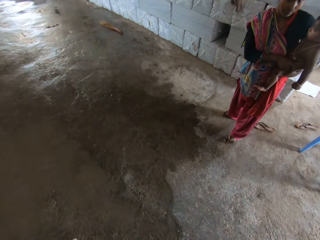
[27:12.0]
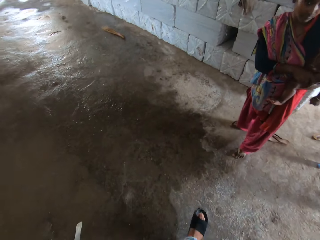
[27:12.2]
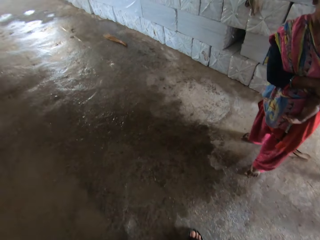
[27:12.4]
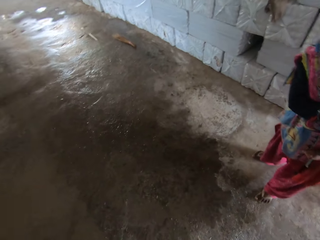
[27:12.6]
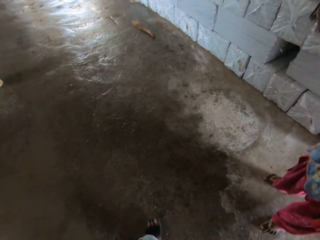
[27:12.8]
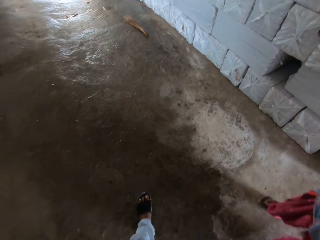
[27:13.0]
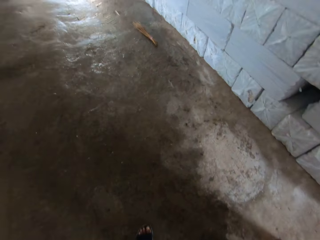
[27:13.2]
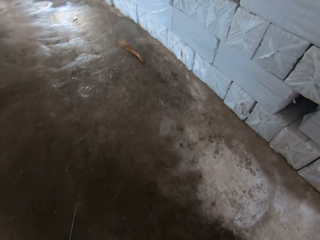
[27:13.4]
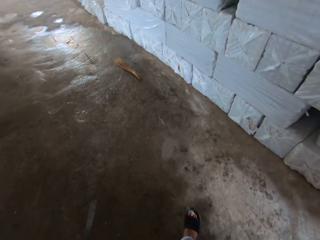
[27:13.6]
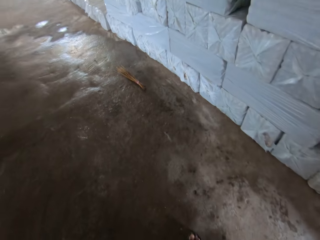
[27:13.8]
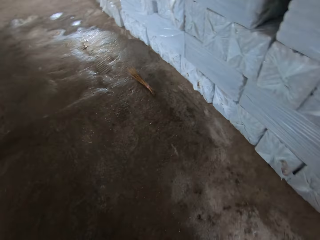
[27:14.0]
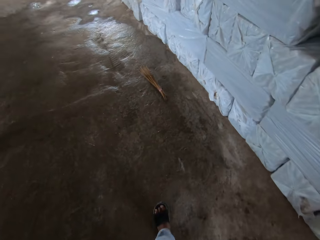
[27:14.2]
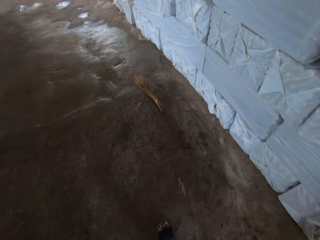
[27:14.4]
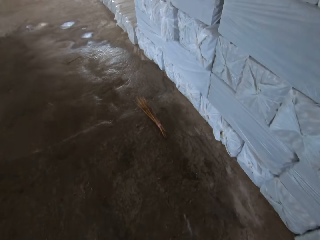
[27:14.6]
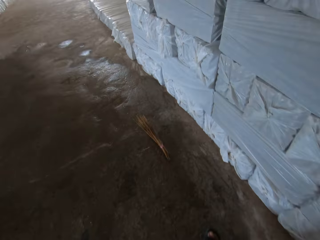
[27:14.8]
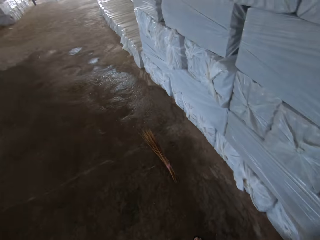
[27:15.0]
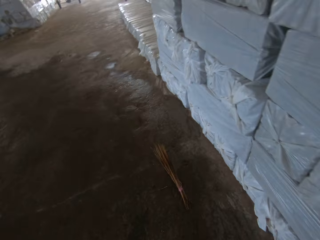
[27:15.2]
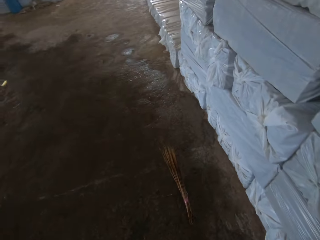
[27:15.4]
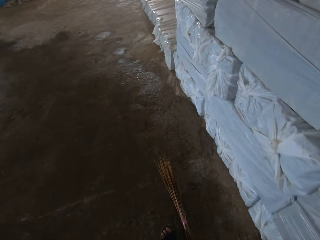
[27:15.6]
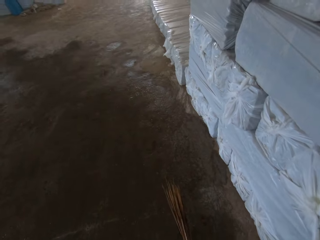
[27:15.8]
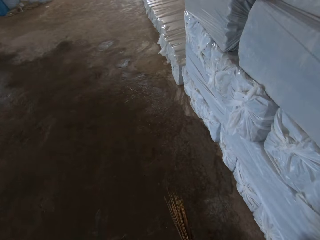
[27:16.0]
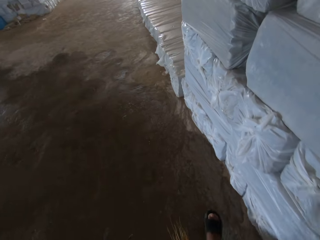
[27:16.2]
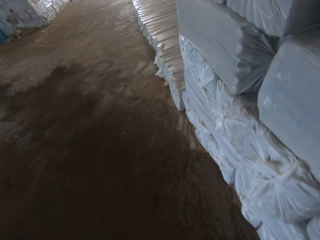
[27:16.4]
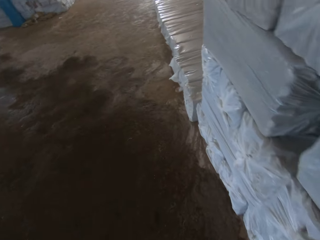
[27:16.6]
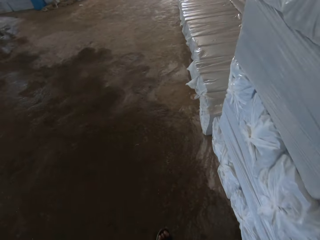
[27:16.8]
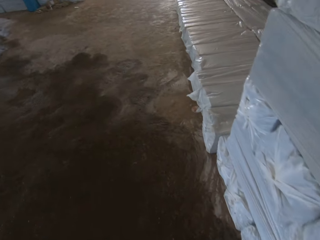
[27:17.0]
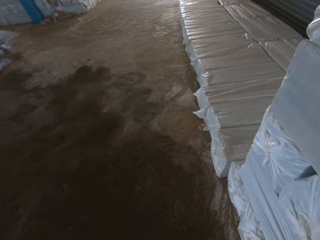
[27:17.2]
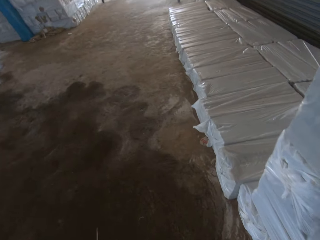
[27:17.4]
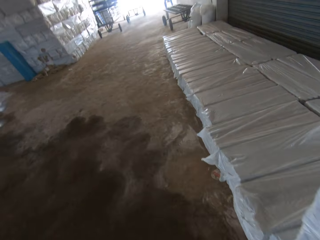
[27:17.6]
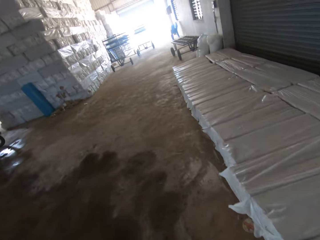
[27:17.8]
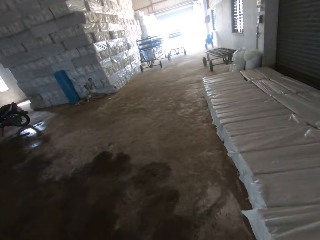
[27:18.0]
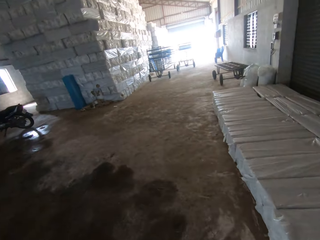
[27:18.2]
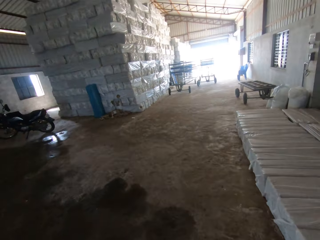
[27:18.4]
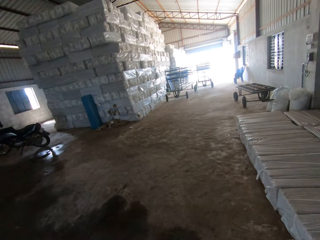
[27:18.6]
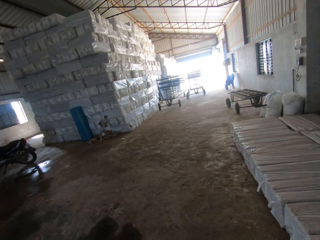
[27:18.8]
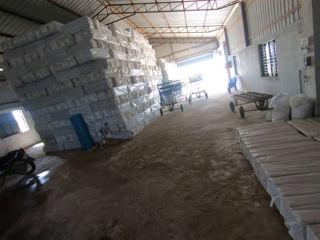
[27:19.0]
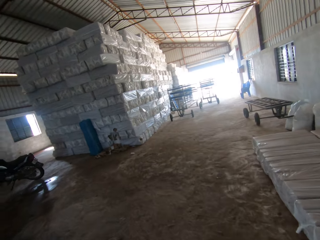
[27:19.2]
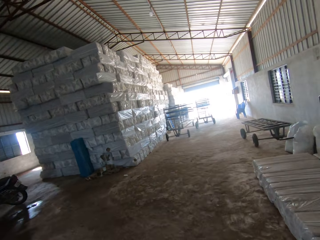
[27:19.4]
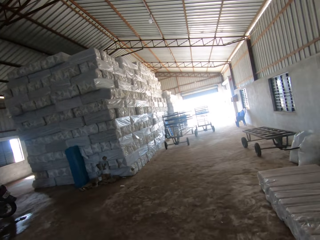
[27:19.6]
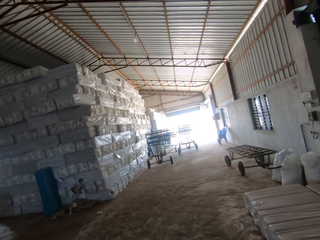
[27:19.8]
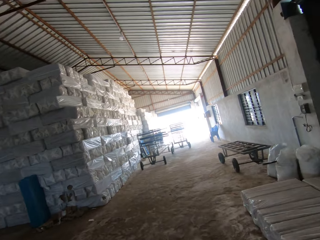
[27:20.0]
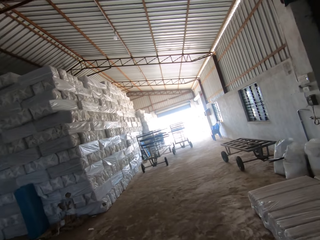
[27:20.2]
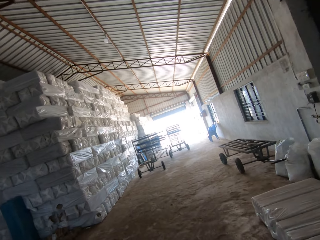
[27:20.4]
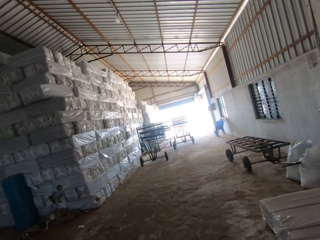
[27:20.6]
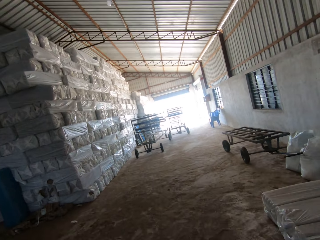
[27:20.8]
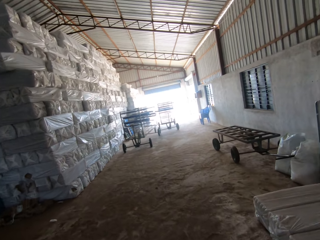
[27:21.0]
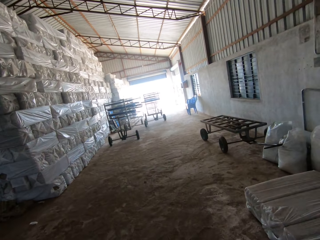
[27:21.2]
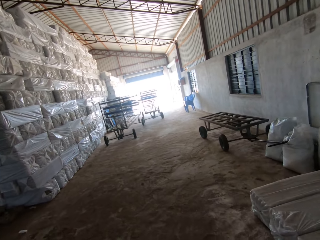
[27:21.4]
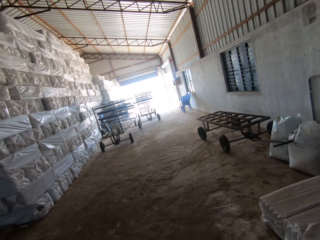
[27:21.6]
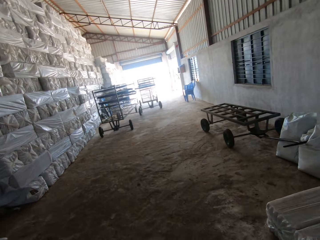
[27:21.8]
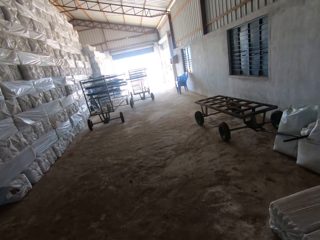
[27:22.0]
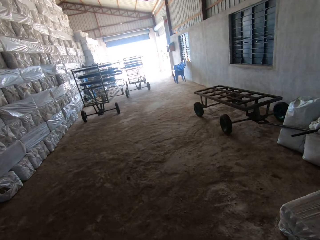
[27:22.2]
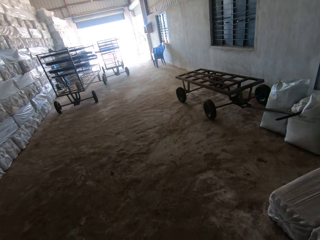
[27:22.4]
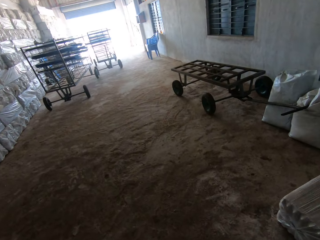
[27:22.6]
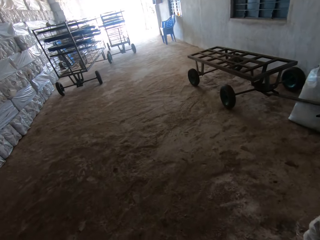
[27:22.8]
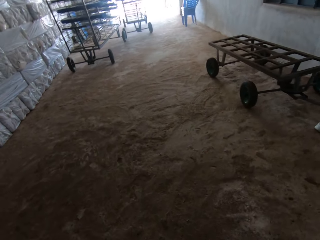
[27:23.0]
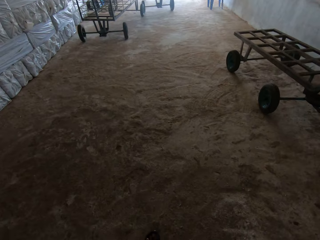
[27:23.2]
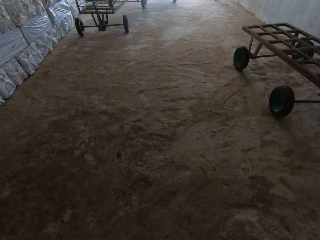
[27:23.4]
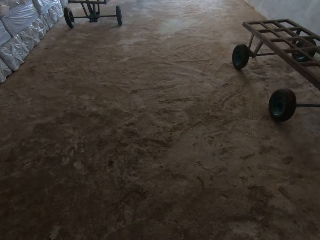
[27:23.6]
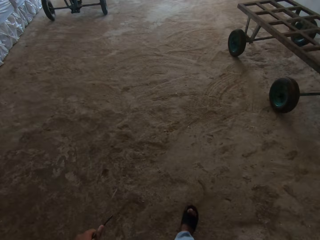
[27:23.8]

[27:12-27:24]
The camera wearer stares in the room.

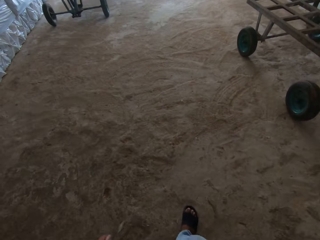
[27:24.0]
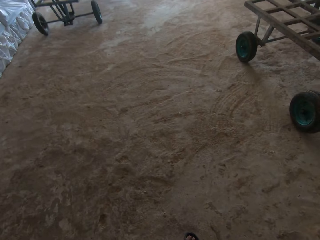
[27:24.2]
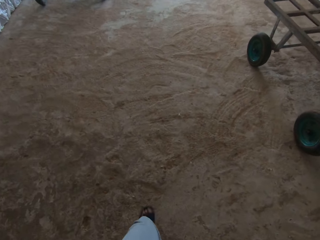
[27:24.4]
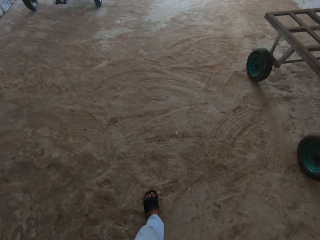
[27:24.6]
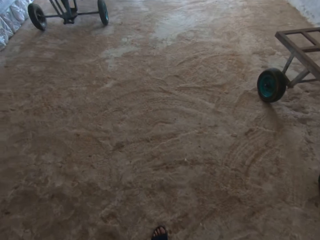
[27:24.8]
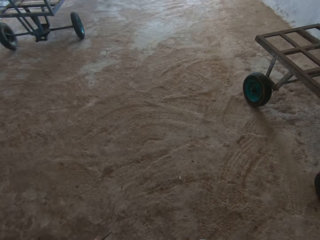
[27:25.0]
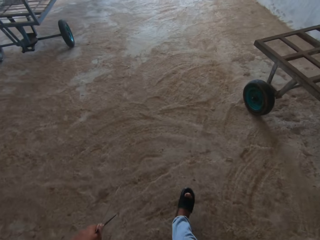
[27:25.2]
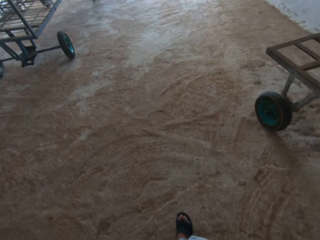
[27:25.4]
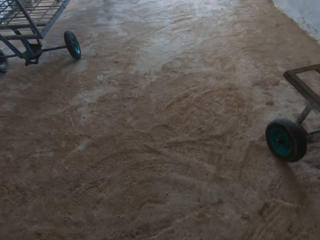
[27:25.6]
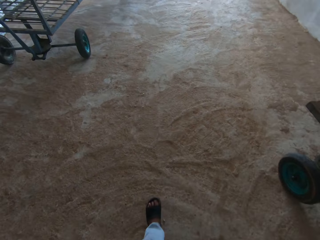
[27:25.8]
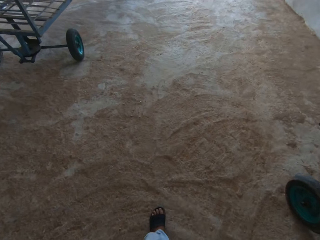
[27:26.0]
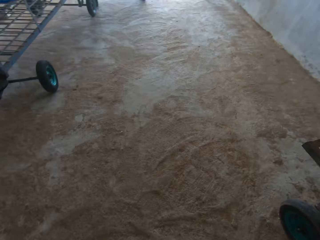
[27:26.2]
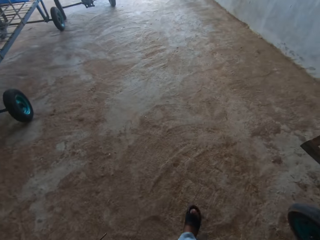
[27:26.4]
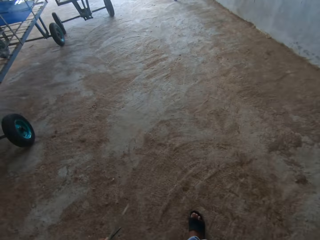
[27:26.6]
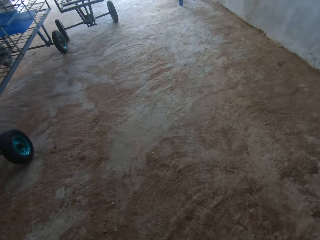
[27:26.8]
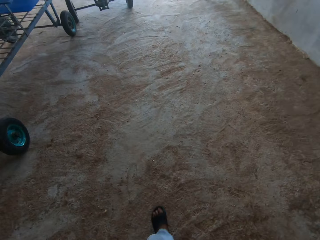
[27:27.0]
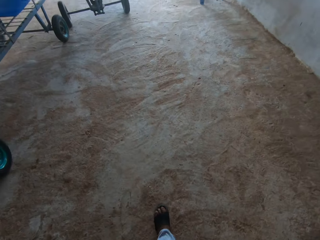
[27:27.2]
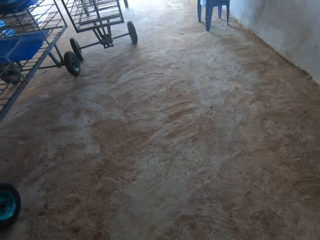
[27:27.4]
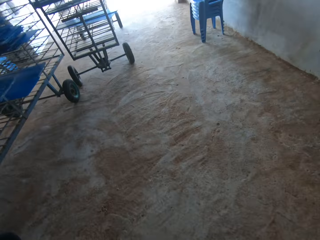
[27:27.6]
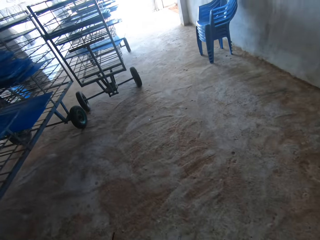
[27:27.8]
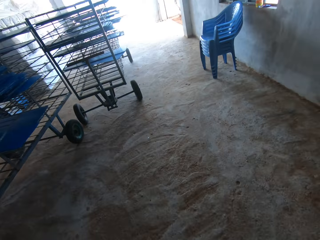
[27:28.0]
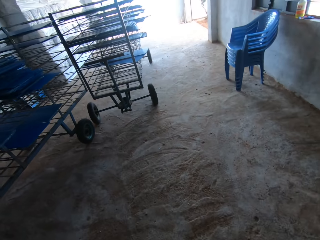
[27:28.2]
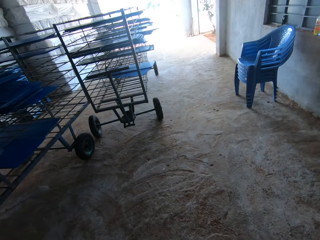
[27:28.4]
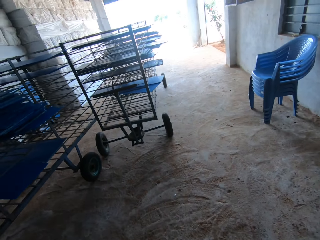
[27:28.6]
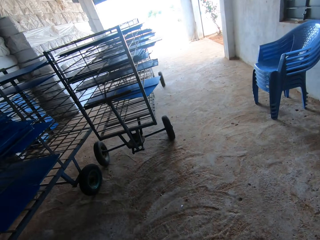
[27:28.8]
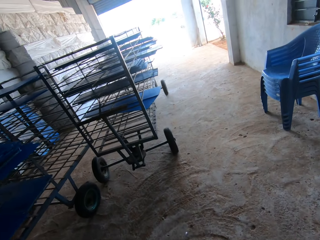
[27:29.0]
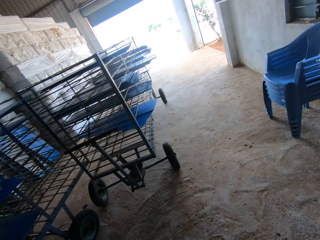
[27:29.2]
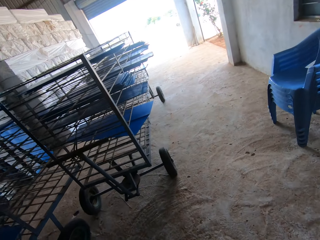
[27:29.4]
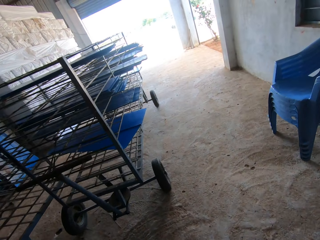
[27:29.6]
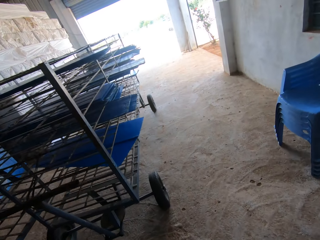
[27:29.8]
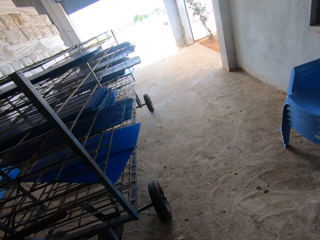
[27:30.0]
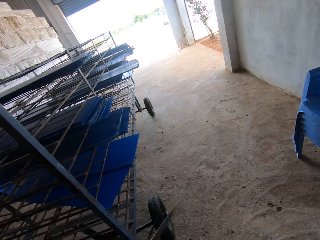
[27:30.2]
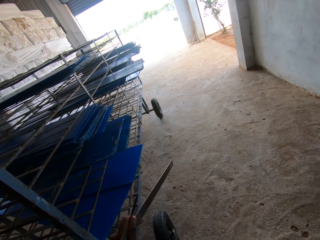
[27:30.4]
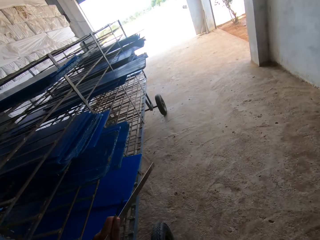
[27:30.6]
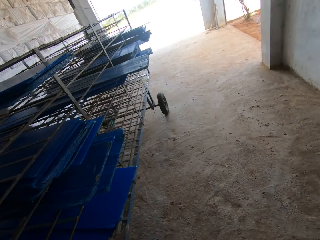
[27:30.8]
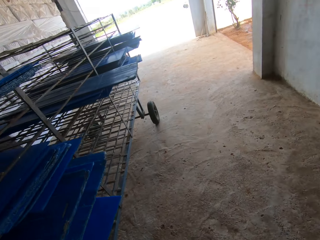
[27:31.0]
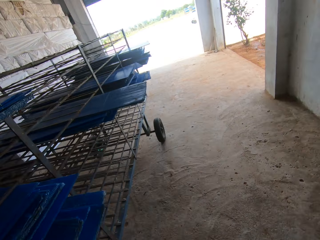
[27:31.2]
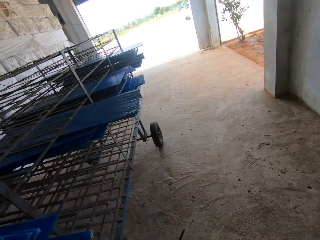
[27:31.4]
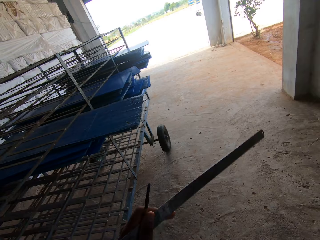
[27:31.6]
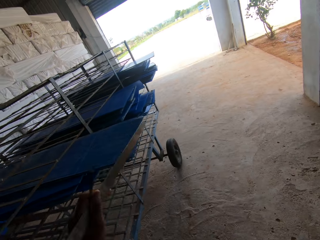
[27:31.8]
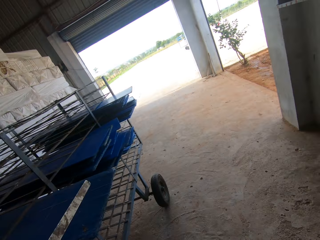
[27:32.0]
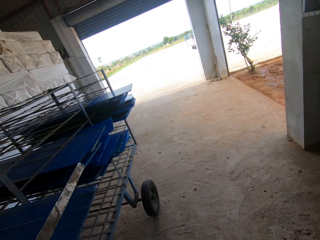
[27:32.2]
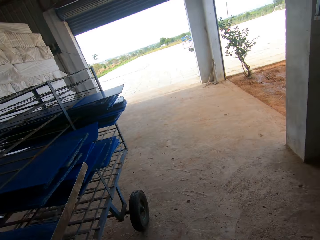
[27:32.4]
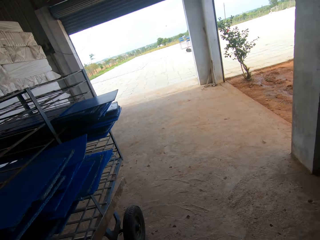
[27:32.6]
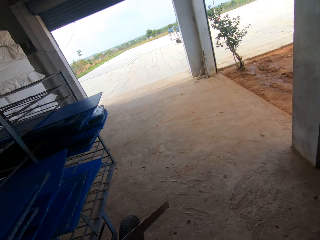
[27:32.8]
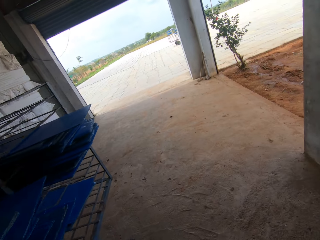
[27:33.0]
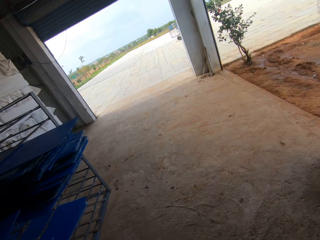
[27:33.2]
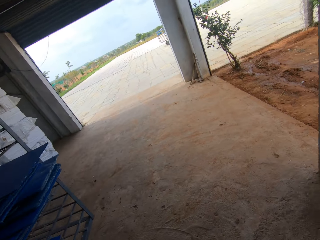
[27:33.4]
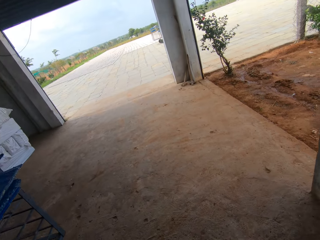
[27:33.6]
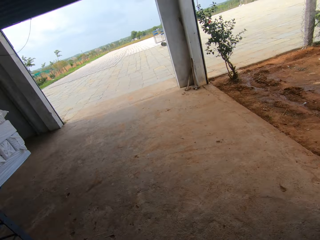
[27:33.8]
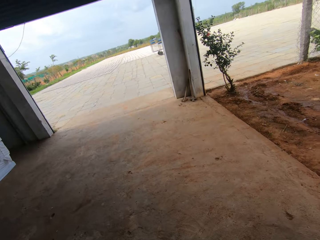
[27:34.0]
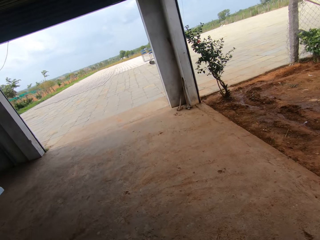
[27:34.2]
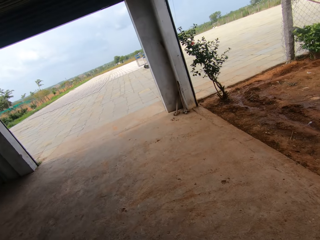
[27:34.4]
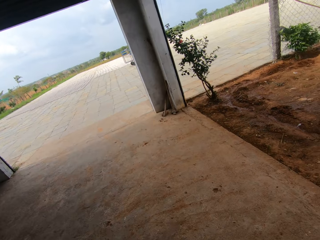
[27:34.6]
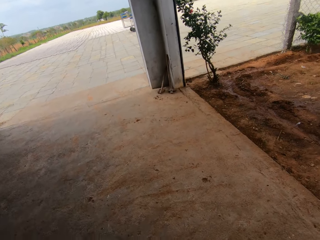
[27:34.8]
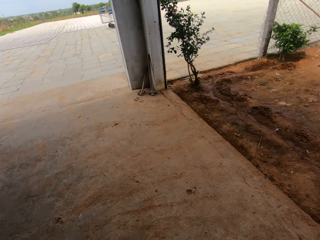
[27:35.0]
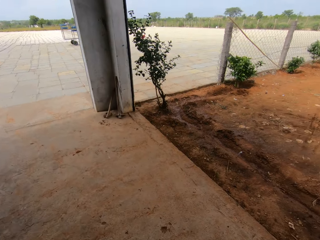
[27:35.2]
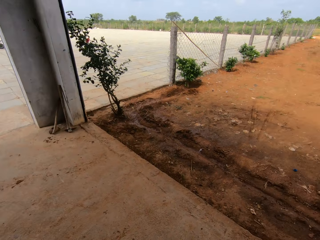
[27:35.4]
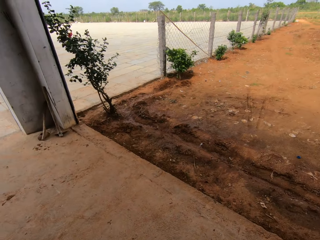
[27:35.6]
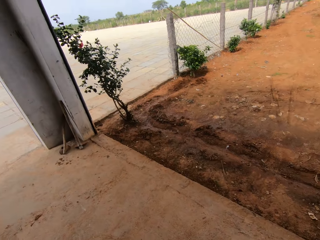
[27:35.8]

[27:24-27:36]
The camera wearer lifts the metal on his hand.
